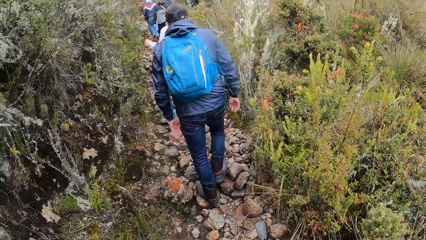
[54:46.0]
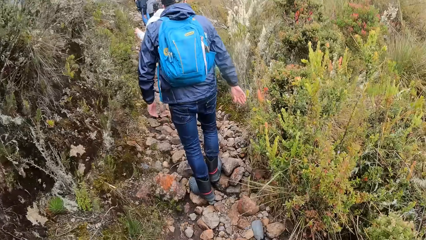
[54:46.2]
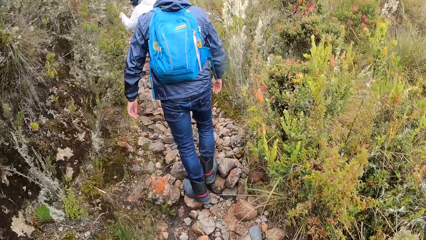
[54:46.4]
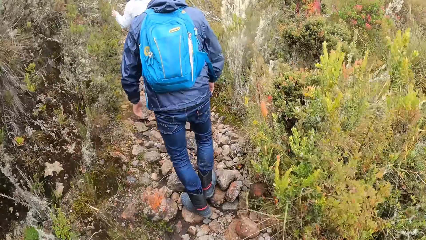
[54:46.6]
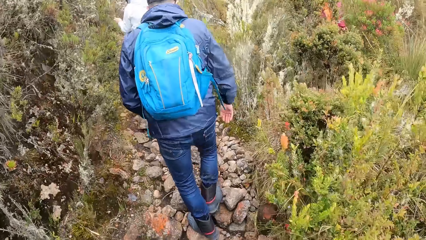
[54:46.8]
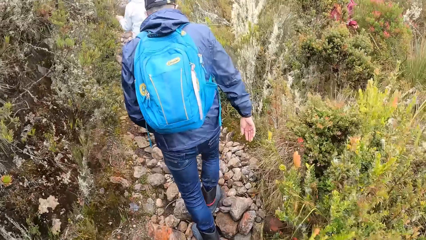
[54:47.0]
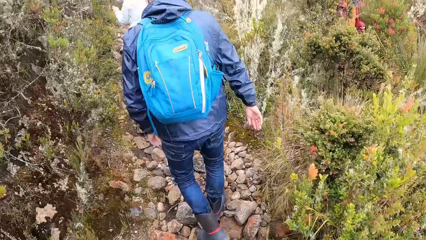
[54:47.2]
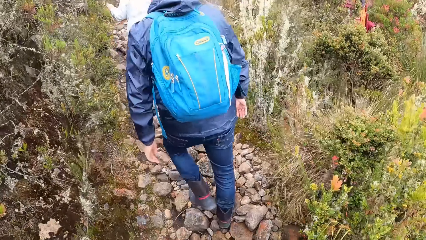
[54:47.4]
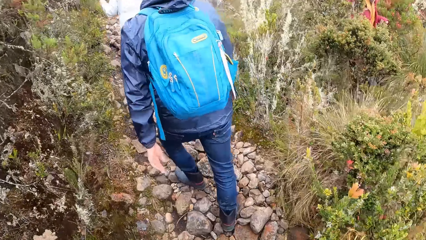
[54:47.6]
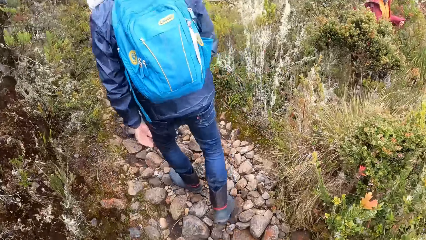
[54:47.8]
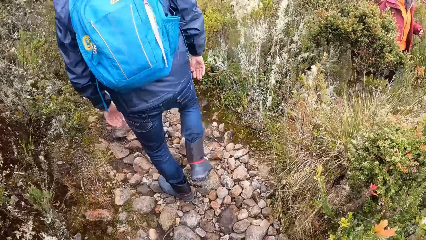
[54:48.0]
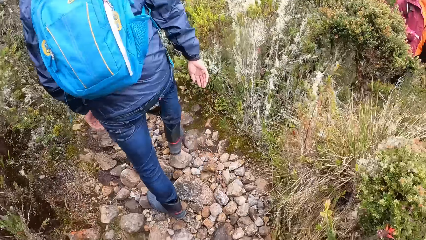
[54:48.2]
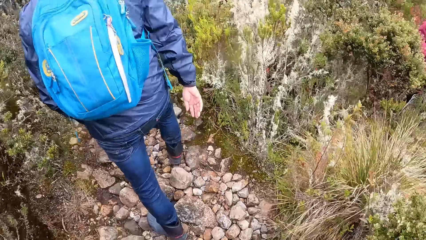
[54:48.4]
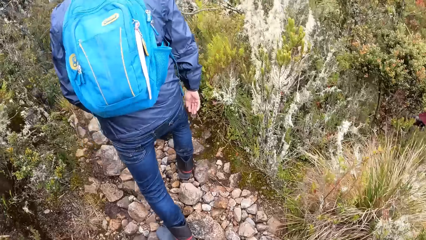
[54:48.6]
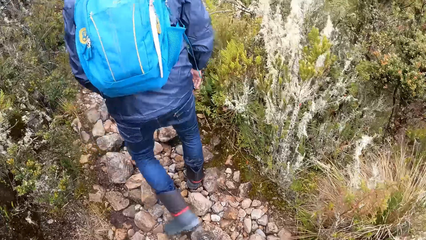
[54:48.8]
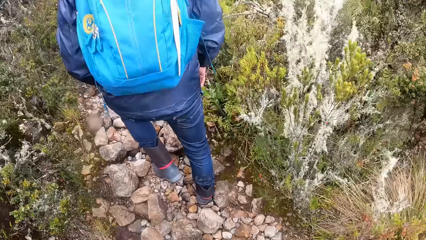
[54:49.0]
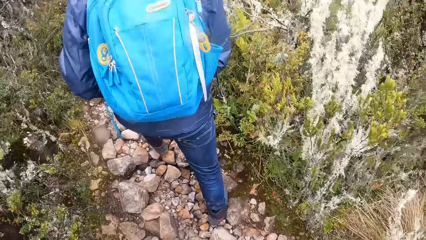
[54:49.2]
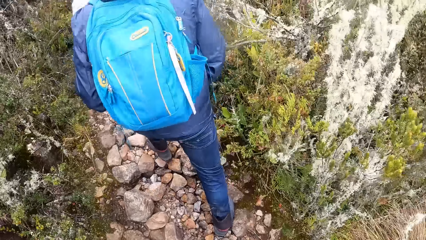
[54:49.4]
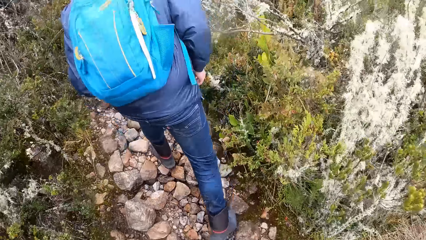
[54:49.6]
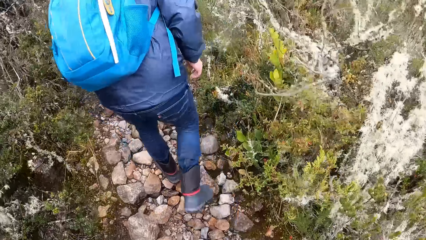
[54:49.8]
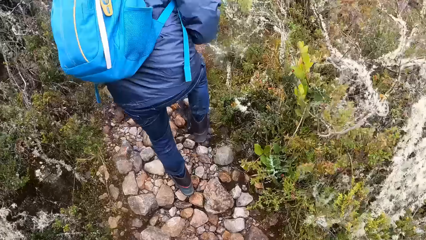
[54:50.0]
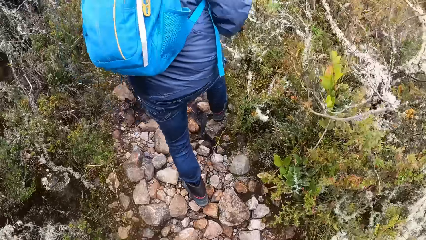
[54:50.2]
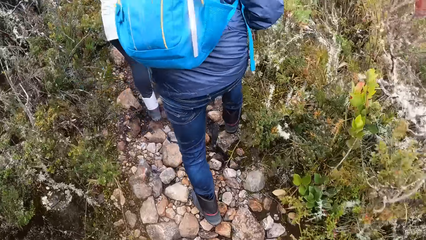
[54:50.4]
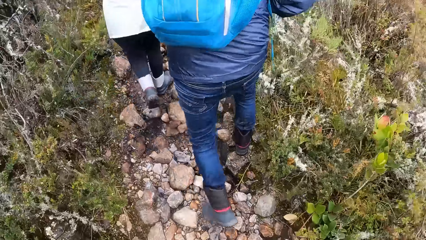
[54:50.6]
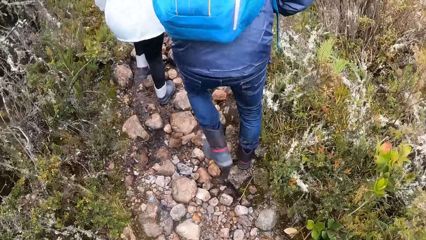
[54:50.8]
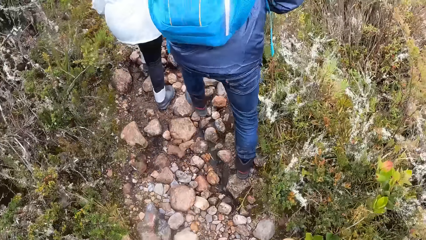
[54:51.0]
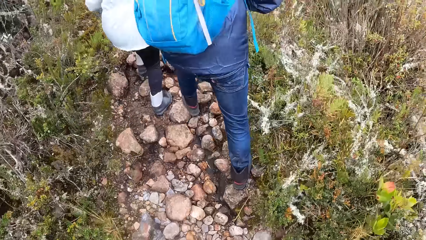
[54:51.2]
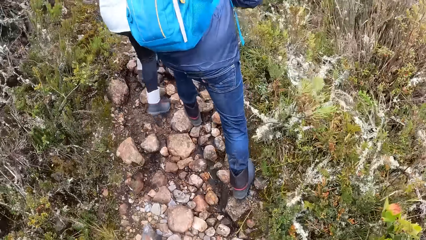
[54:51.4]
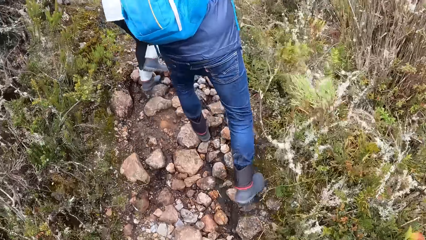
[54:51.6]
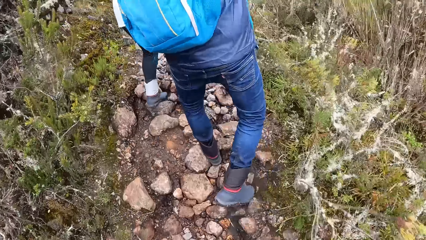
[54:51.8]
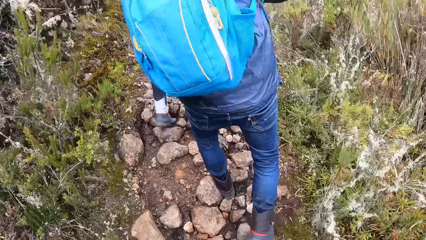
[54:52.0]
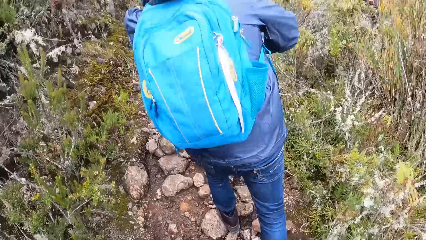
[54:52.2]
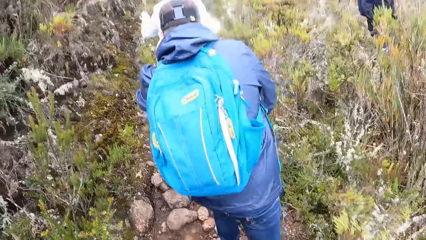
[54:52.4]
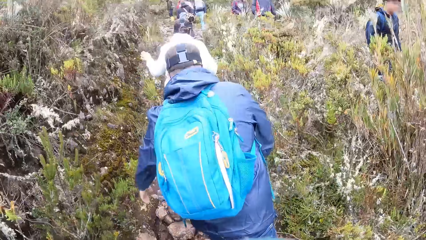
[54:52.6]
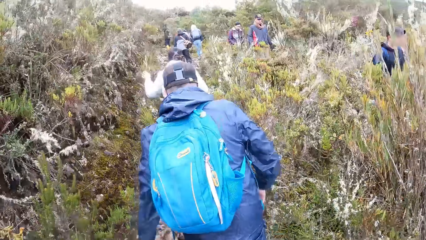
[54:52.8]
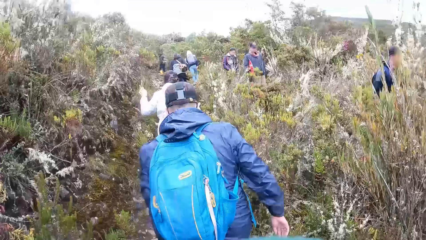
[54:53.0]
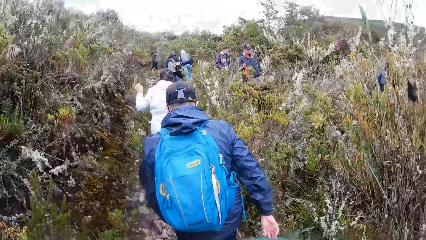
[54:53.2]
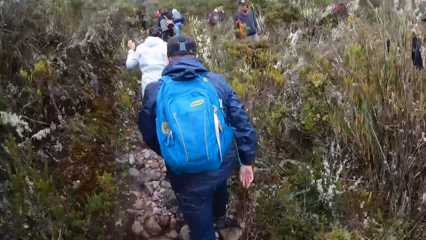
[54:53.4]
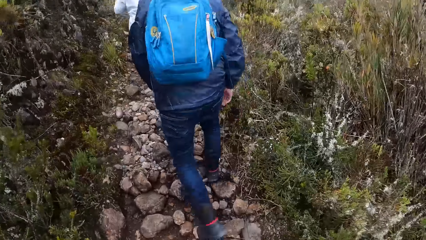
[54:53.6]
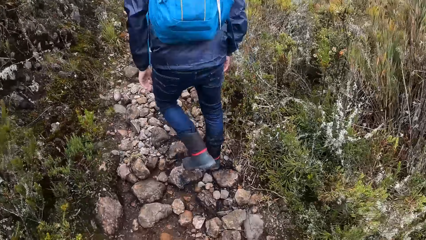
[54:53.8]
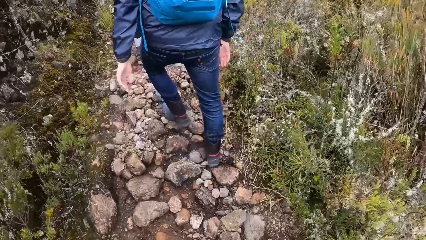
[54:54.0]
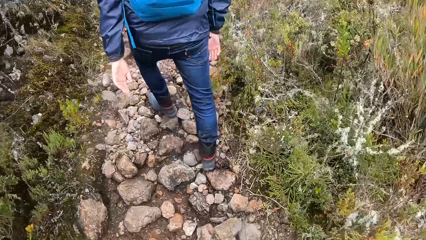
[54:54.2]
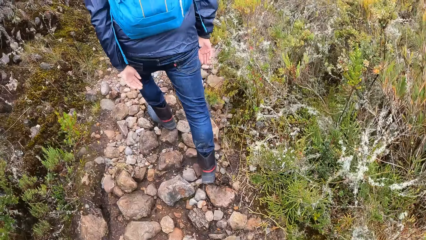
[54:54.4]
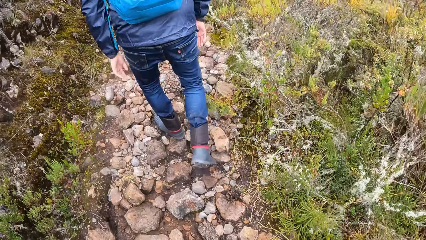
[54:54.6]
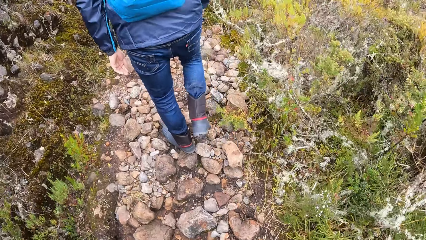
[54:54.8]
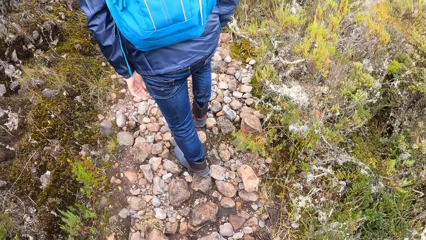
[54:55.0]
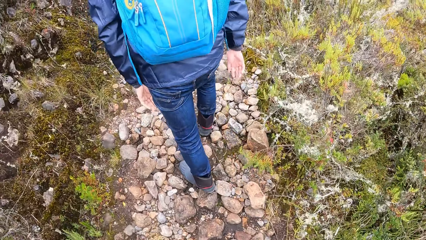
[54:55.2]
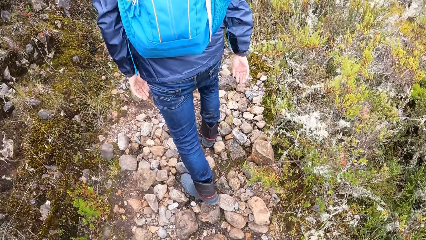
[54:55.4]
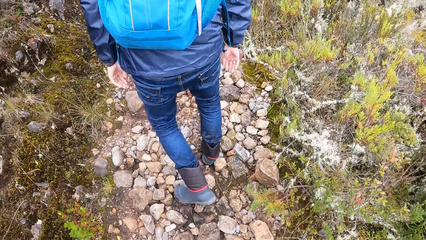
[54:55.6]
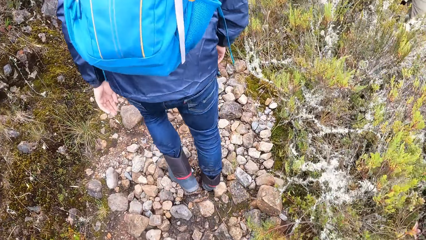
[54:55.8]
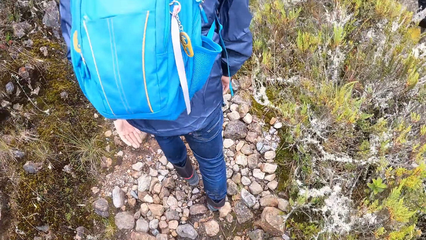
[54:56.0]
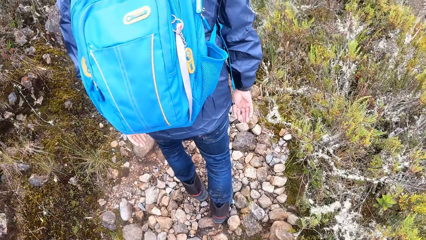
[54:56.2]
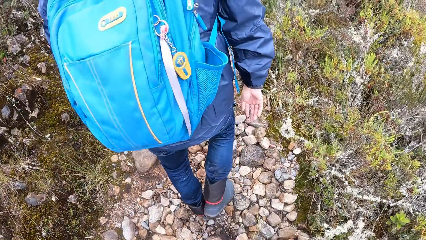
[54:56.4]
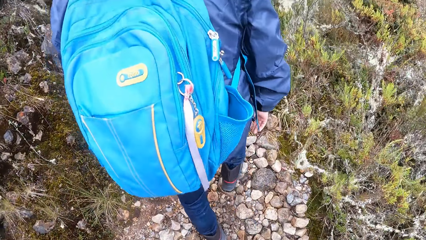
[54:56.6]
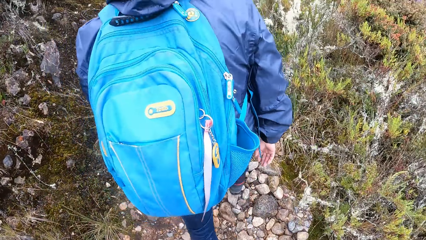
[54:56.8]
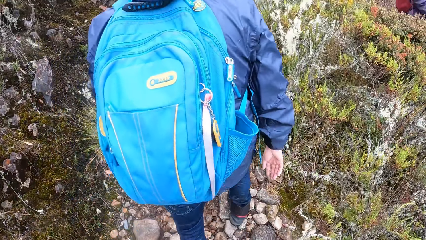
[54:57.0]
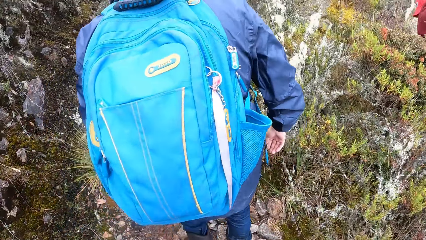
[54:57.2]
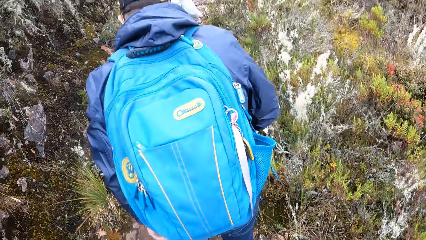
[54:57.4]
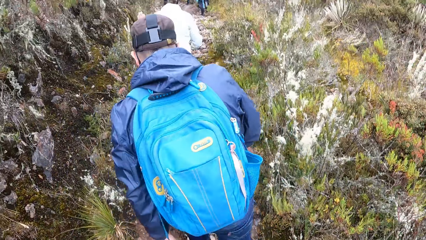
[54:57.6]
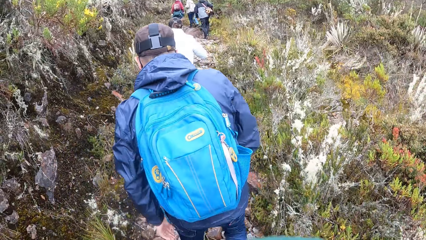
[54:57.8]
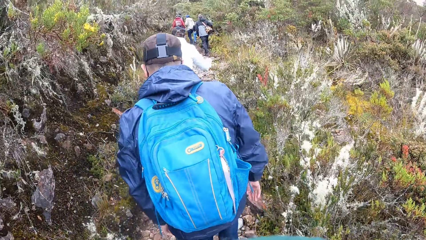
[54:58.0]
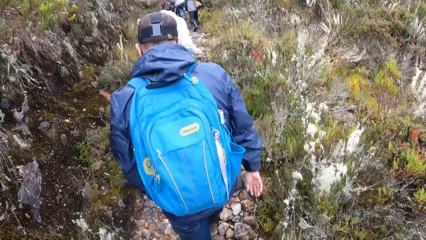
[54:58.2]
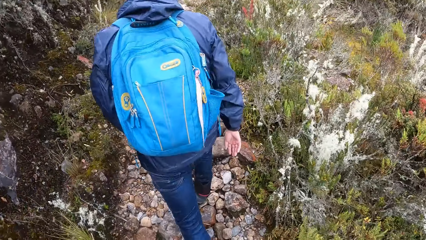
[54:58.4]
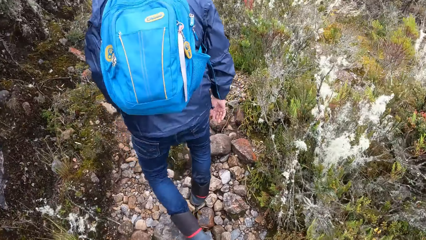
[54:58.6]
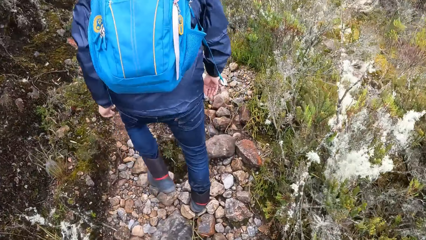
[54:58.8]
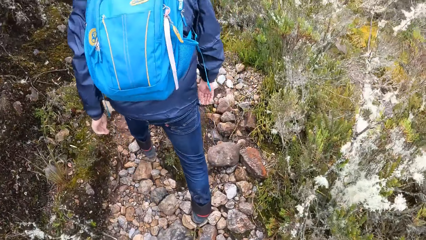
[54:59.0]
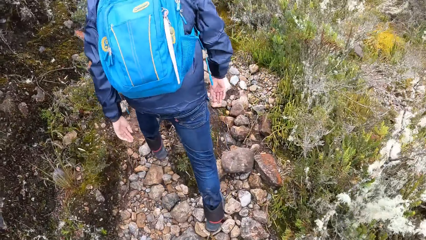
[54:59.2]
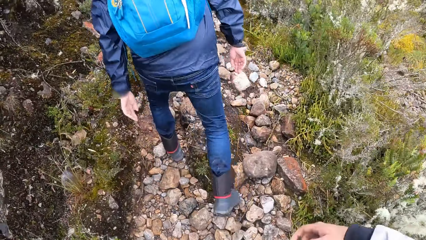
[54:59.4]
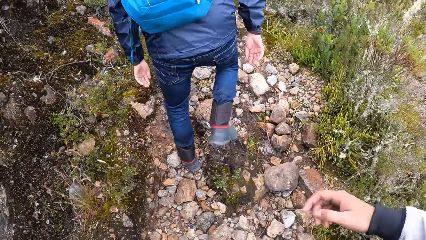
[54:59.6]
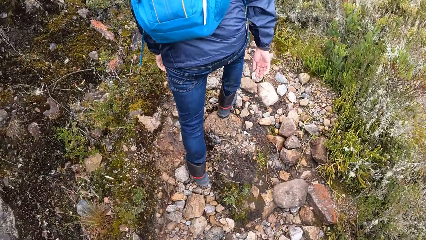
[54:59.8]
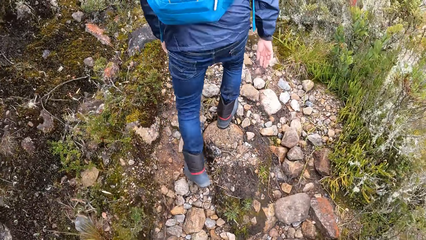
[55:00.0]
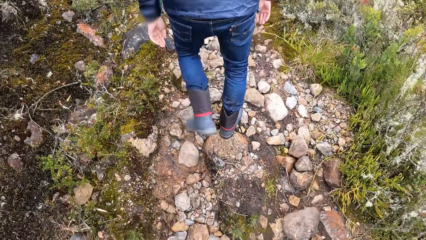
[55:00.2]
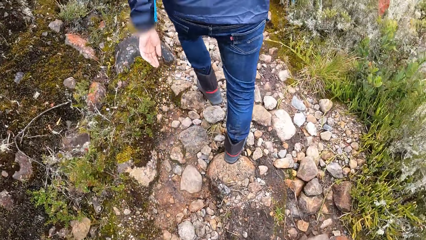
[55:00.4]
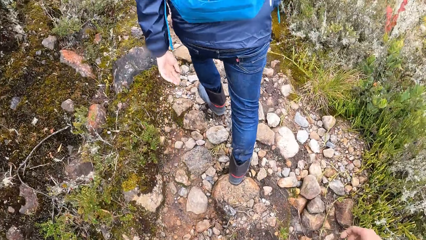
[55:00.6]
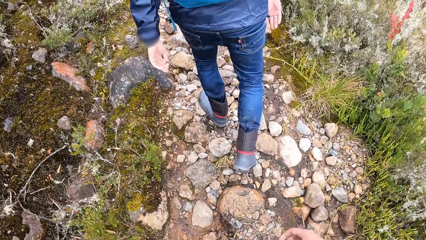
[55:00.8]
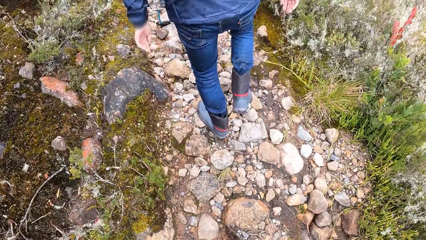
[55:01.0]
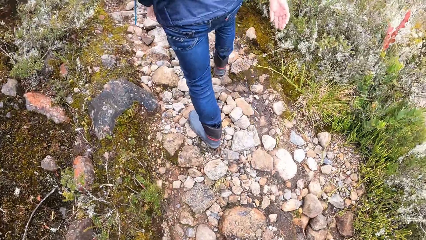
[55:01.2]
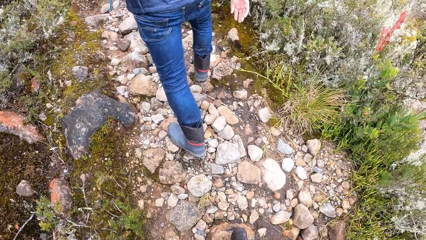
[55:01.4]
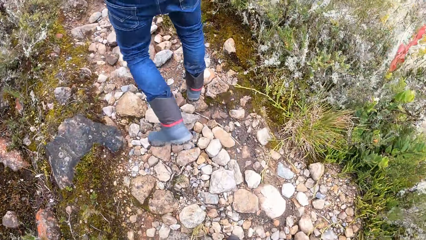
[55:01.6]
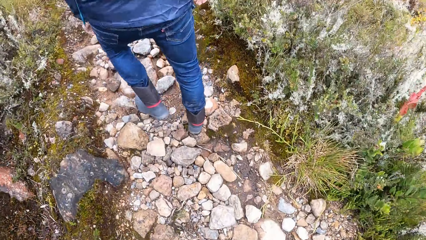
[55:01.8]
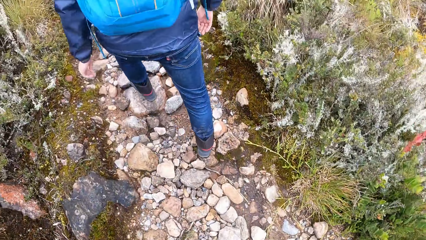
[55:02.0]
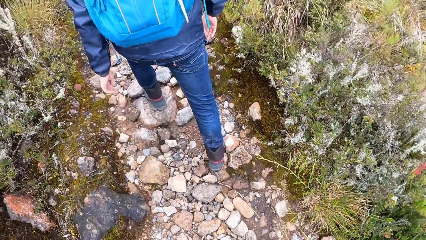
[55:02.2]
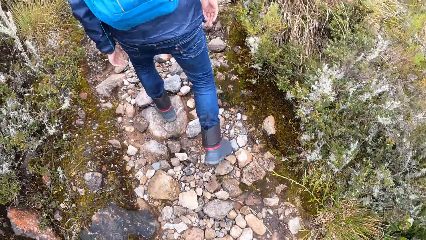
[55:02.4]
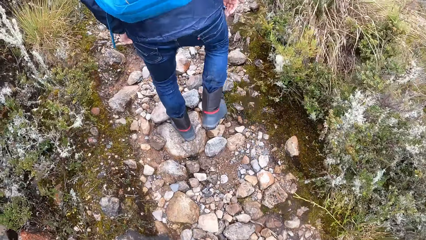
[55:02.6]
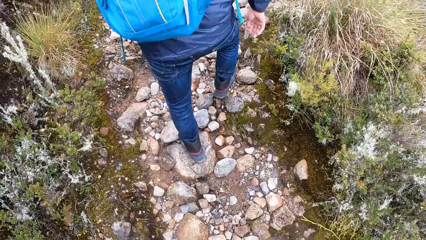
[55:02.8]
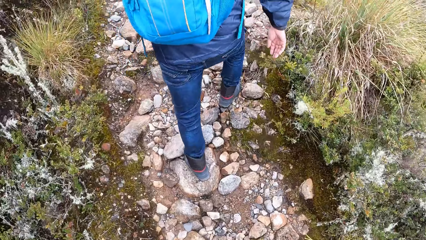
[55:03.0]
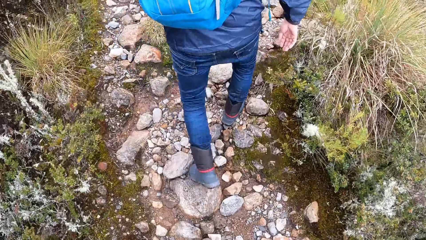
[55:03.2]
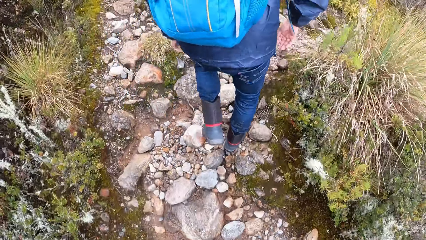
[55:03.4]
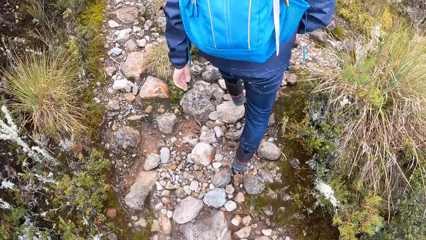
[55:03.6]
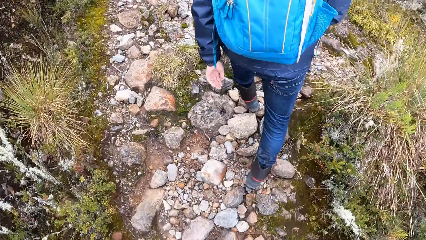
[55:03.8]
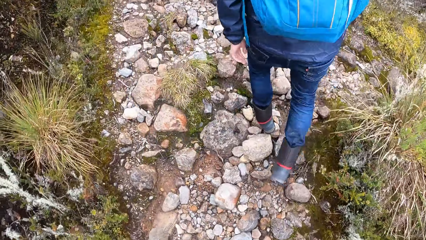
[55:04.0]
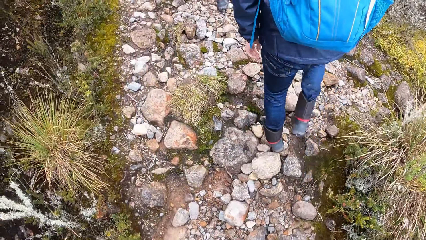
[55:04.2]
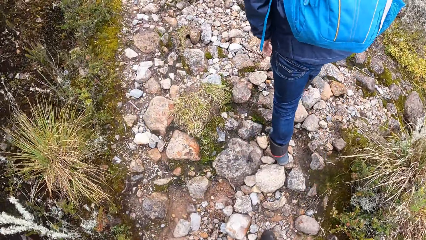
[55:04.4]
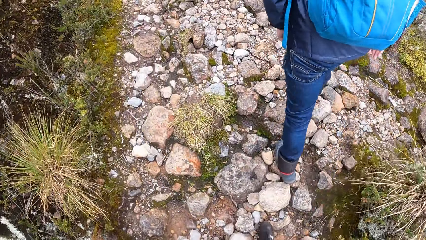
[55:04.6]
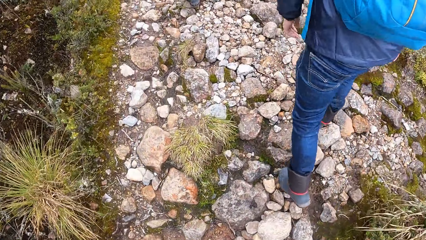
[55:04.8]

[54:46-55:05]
The camera wearer walks and looks down. They move a hand.
